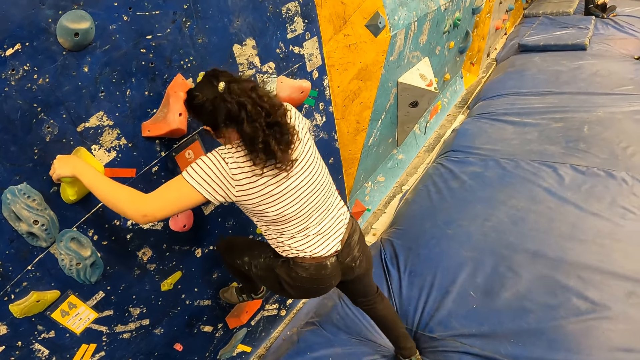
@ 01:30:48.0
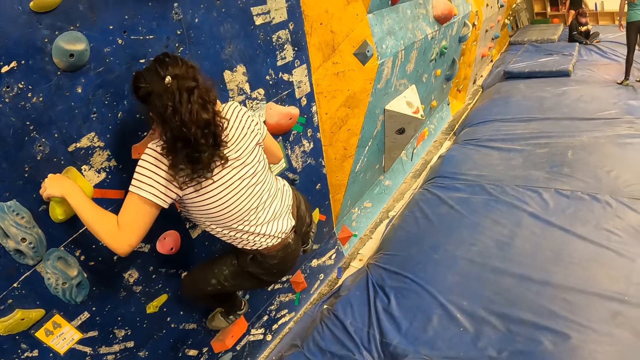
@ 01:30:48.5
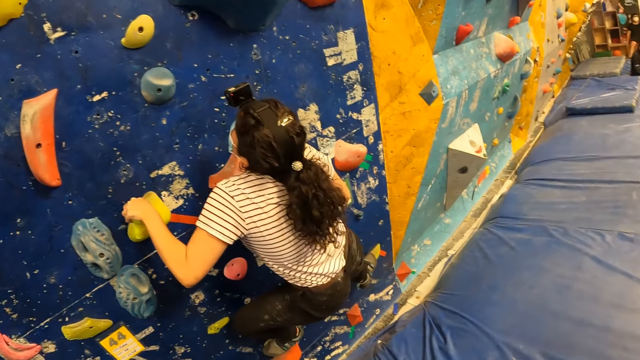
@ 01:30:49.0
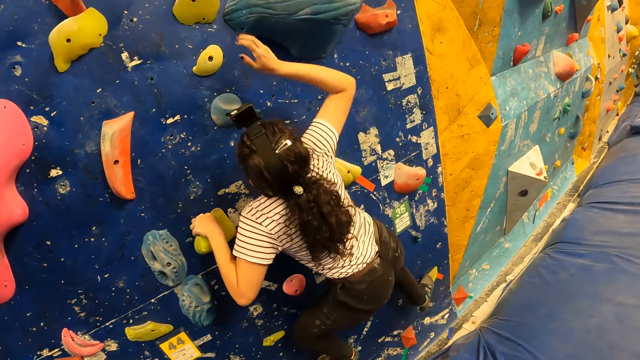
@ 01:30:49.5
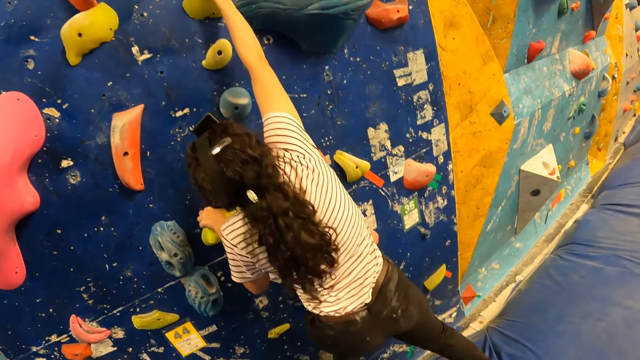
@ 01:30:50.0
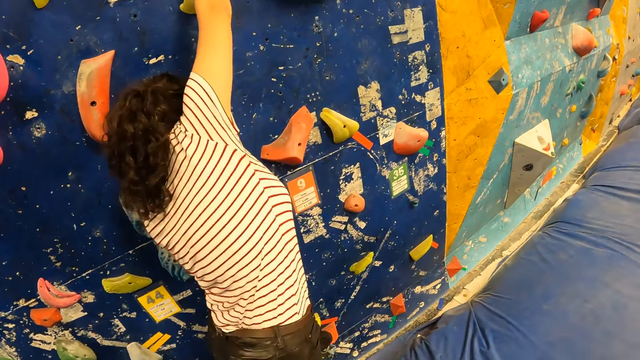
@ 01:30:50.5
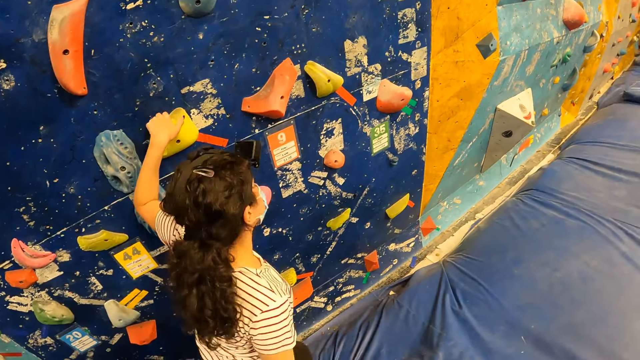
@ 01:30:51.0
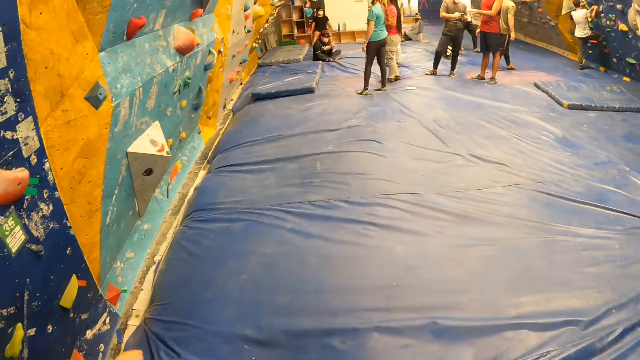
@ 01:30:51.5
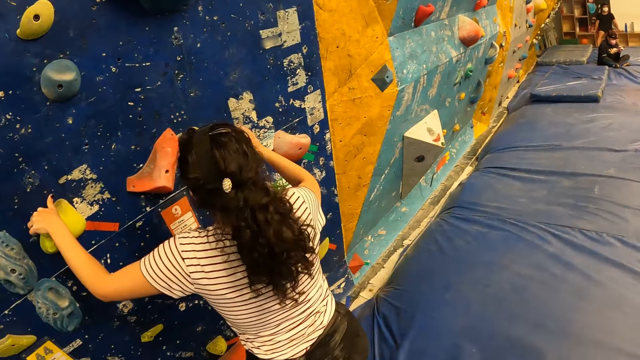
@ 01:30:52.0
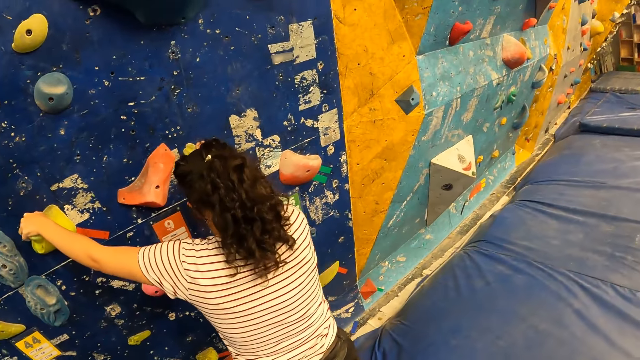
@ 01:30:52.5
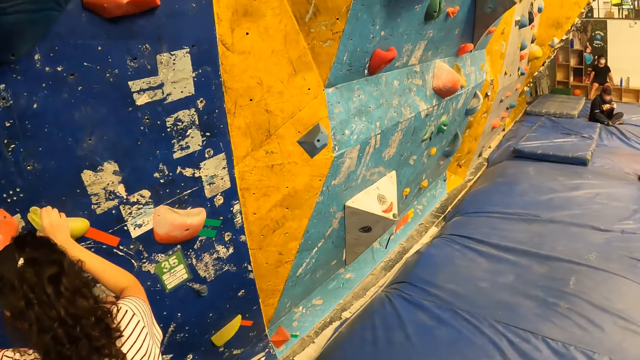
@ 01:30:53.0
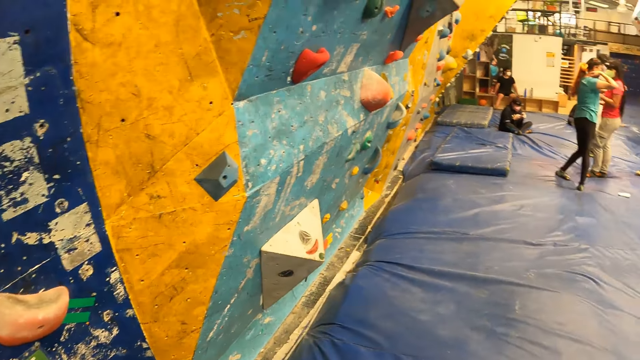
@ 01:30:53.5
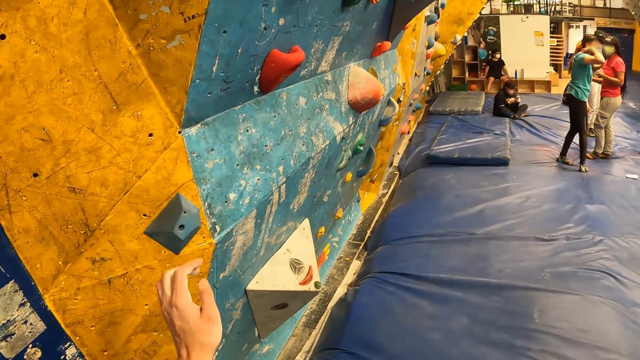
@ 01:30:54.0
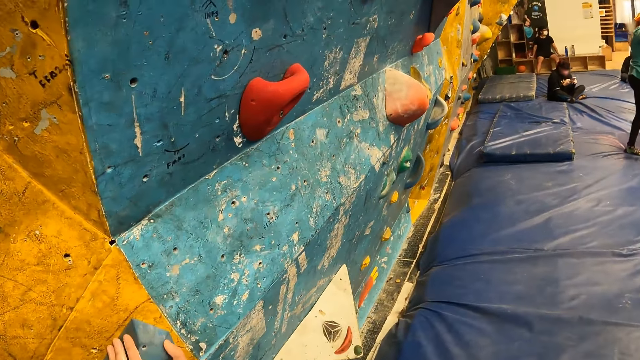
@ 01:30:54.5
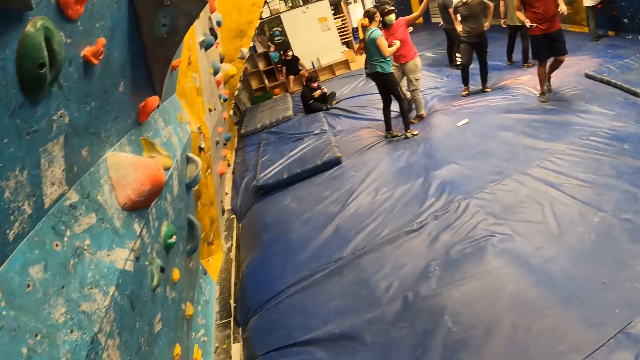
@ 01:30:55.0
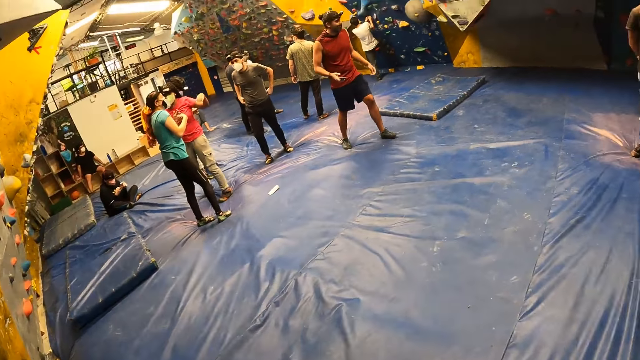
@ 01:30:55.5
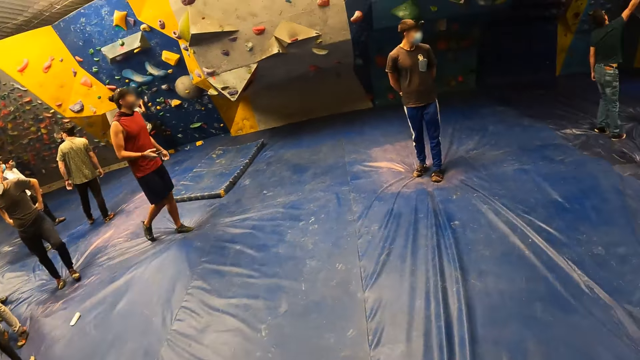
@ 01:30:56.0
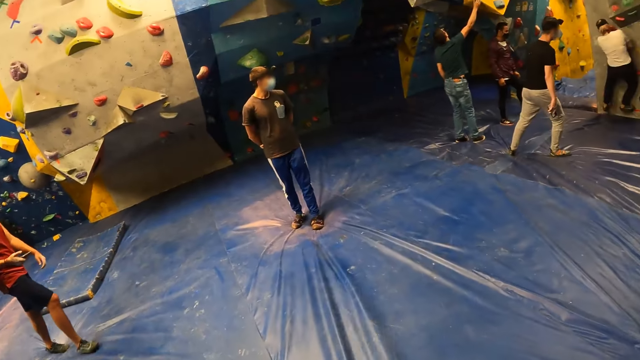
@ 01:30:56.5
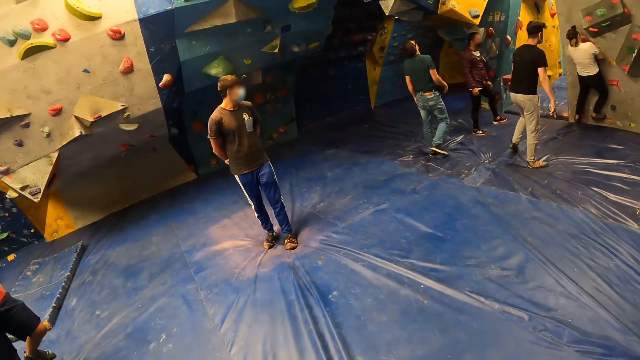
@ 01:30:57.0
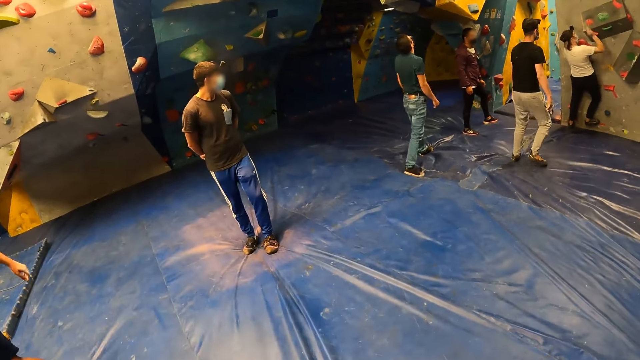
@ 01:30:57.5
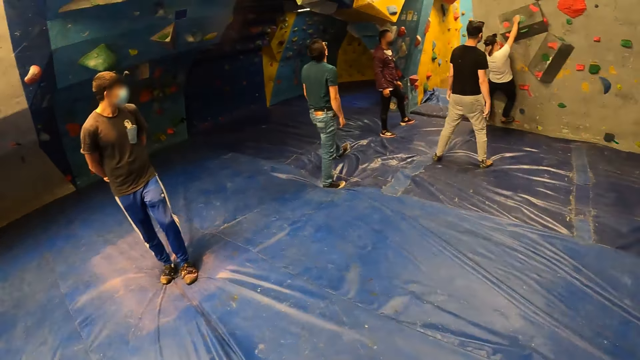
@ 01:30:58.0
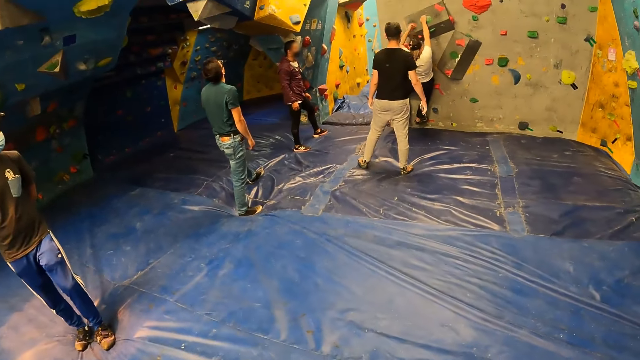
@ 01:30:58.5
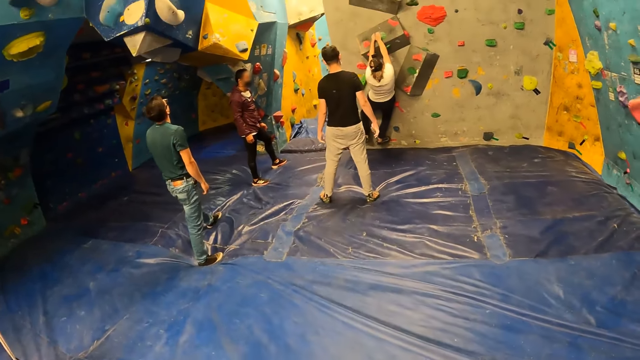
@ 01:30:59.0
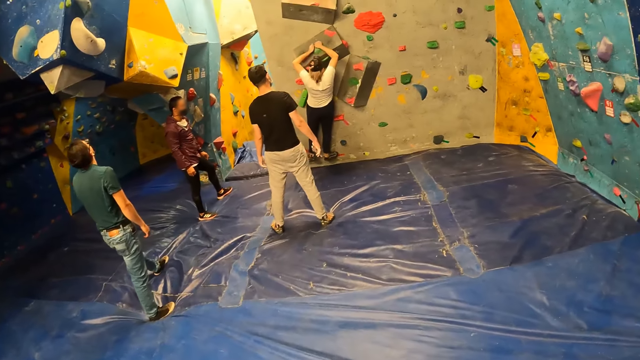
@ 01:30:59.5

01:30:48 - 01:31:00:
A person jumps down from the wall and climbs the wall. The camera wearer looks around. He holds the climbing wall grip with his left hand.

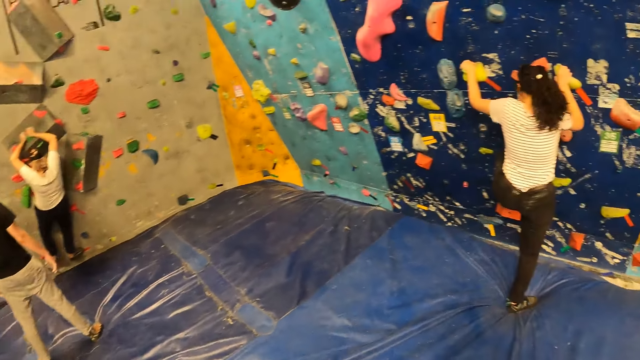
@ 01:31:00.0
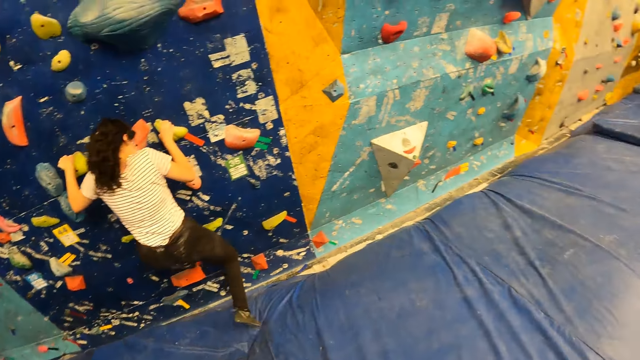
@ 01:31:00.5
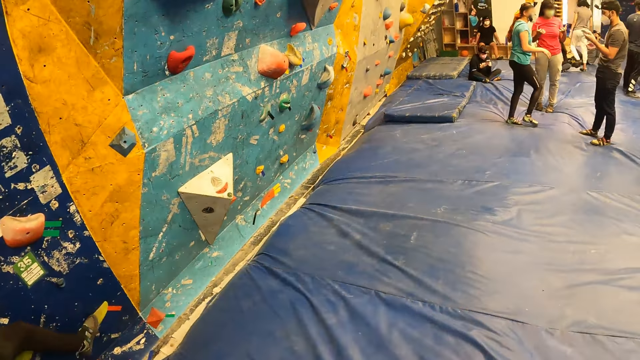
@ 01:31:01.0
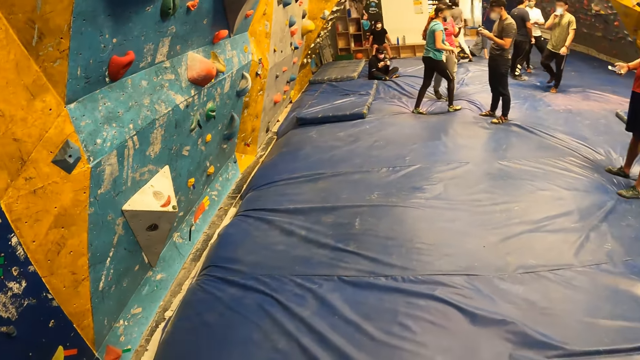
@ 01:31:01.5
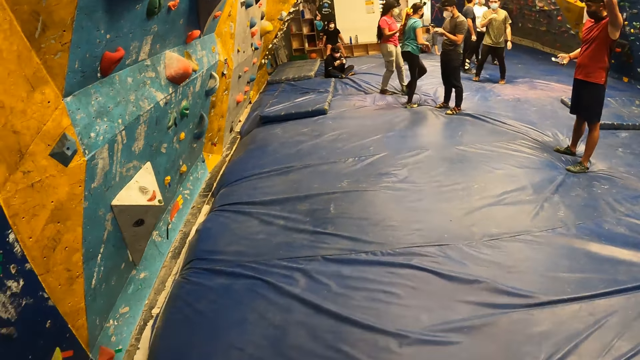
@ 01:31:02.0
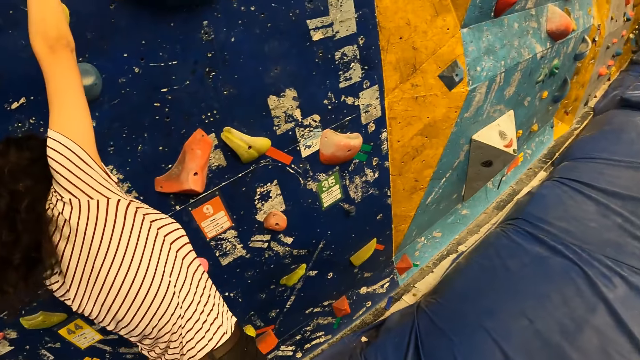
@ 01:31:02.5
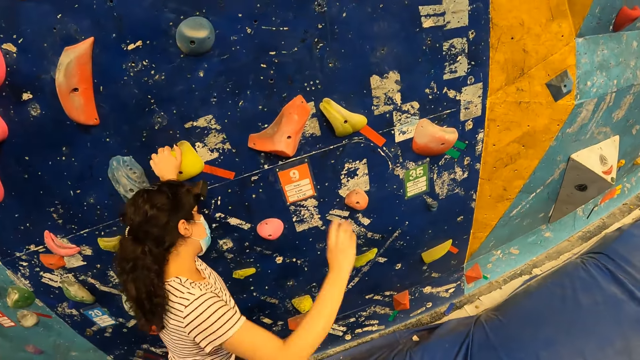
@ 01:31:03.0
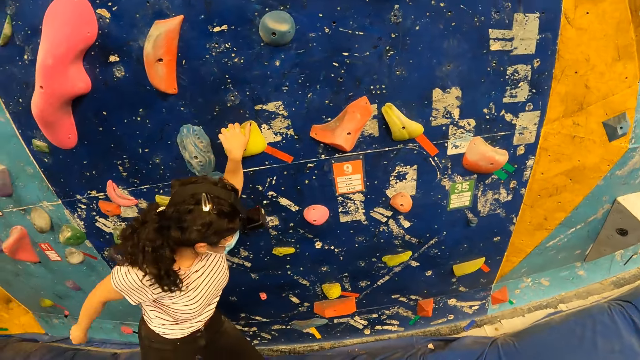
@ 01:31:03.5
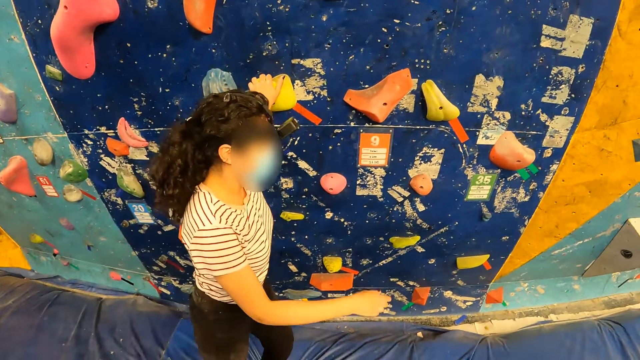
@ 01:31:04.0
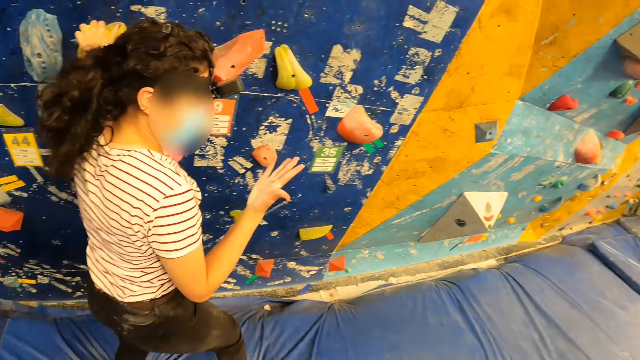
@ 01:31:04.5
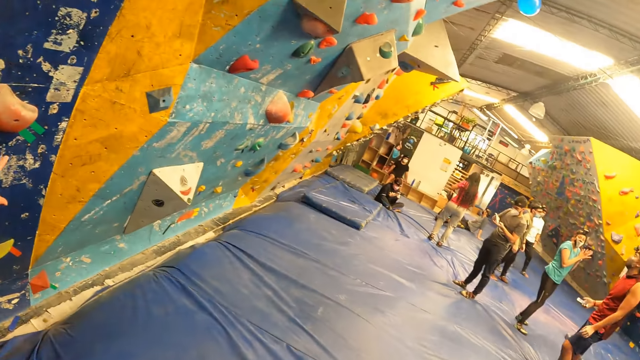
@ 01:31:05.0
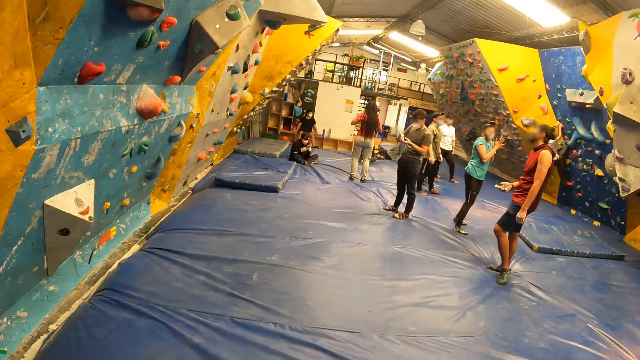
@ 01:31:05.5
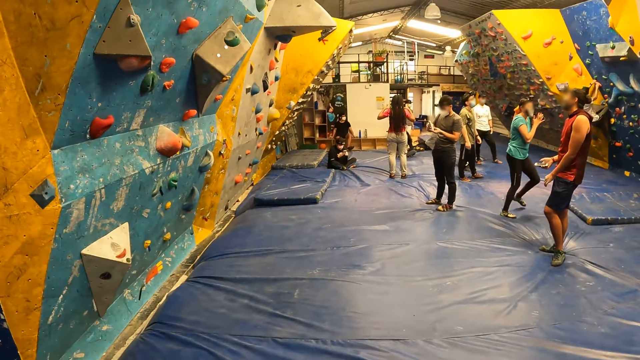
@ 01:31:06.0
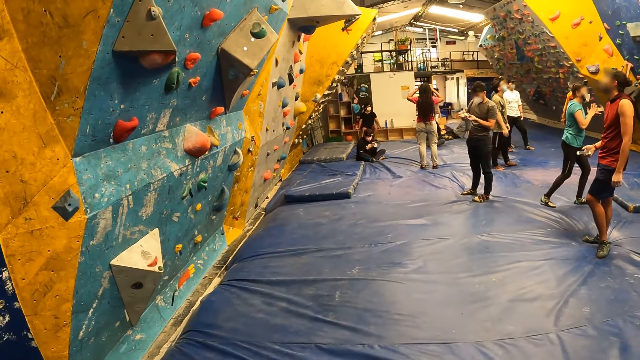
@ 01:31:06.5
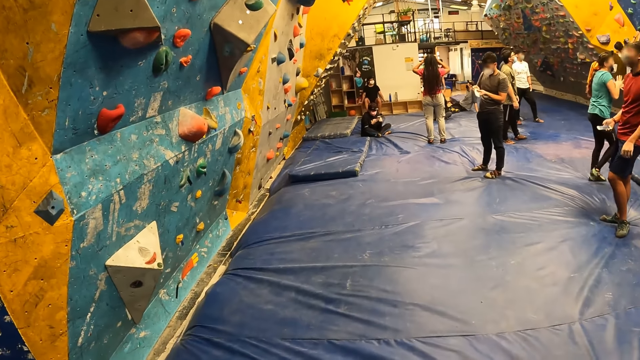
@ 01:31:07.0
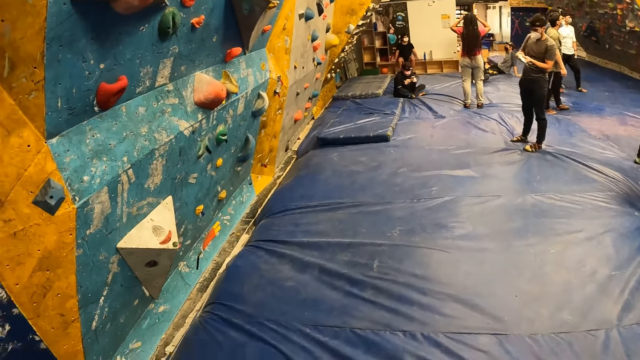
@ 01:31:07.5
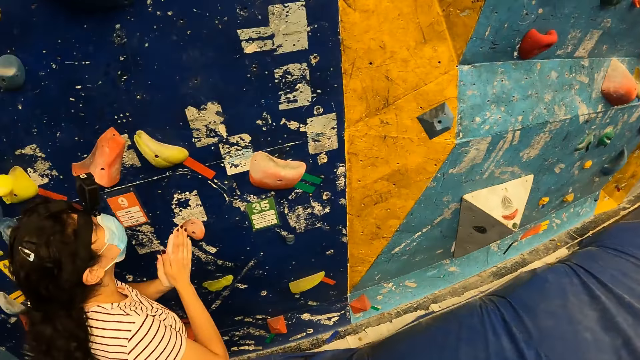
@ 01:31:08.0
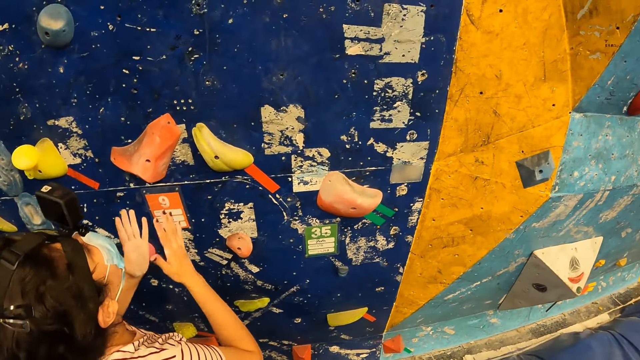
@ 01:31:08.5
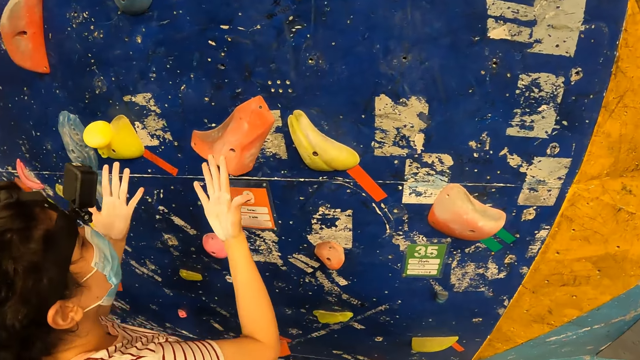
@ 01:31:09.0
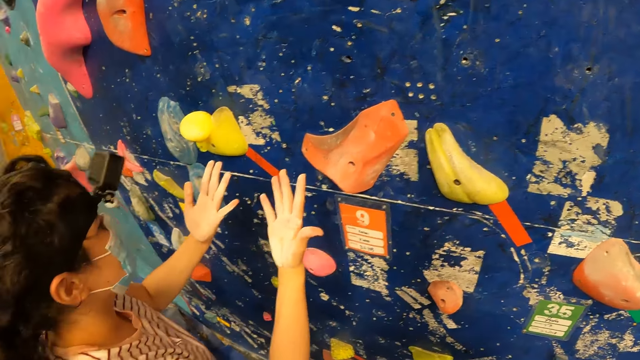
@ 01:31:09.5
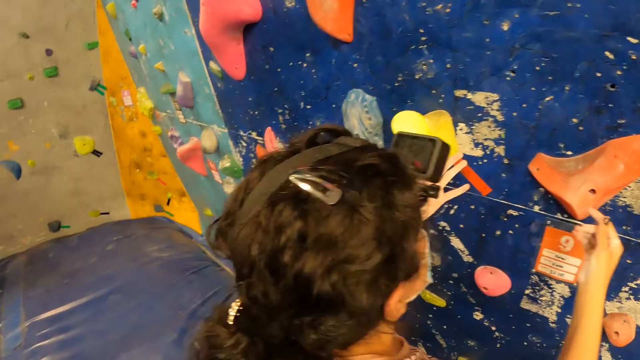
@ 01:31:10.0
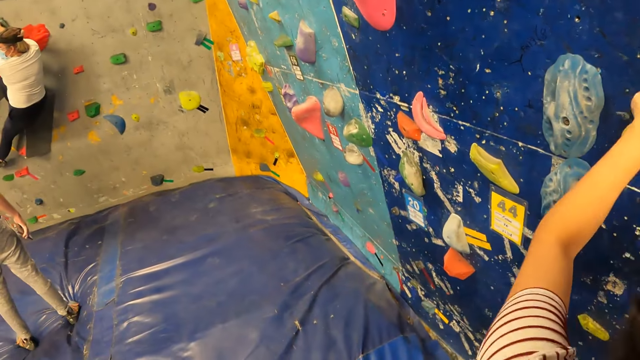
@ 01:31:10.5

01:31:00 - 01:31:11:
The camera wearer talks to a person. They look around. They talk to the person.
